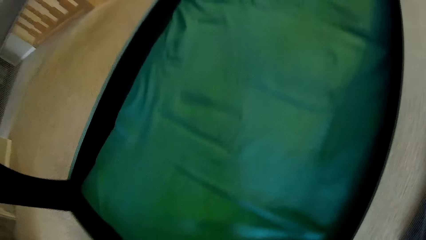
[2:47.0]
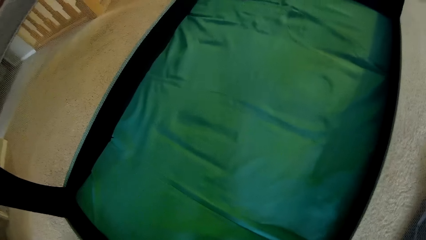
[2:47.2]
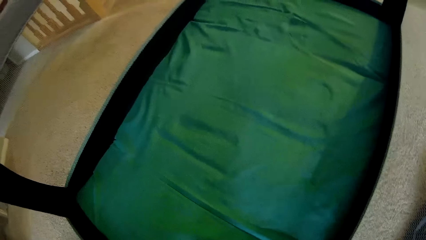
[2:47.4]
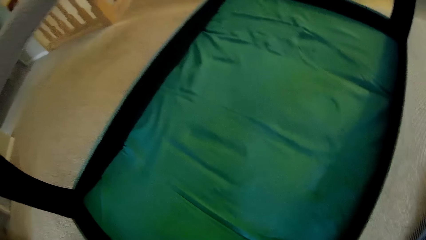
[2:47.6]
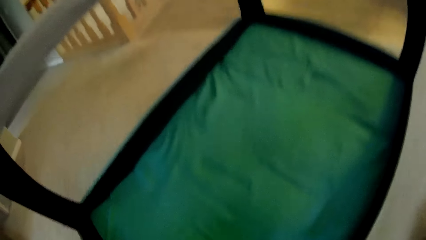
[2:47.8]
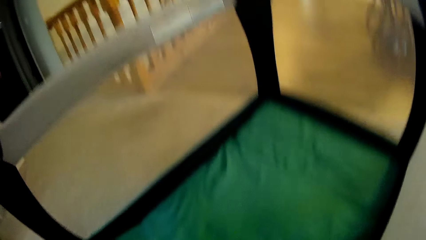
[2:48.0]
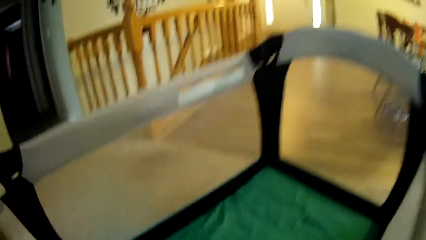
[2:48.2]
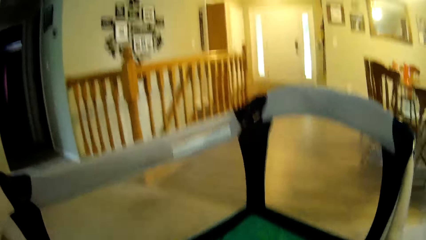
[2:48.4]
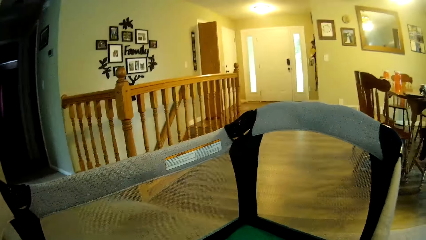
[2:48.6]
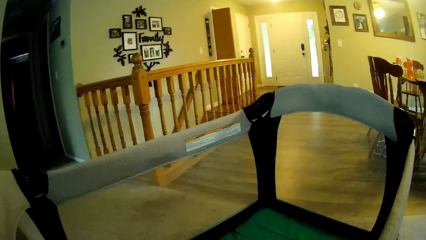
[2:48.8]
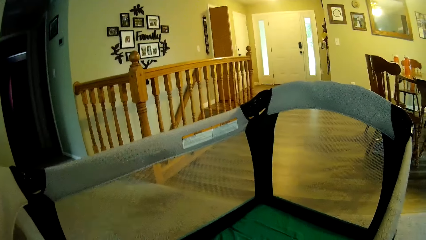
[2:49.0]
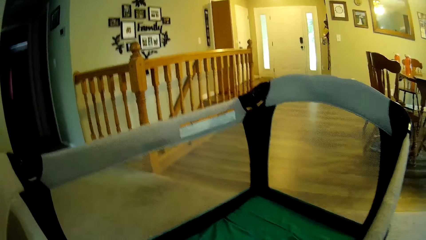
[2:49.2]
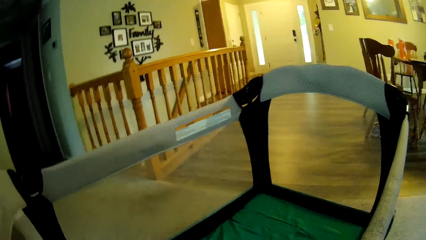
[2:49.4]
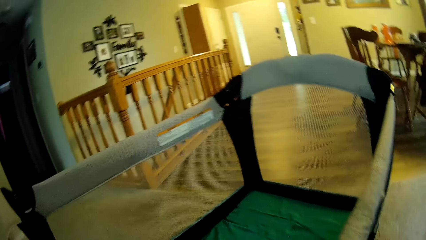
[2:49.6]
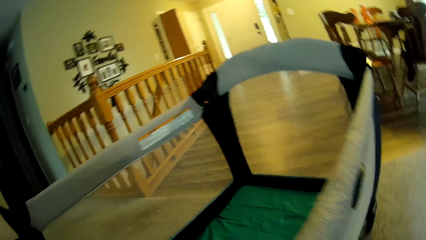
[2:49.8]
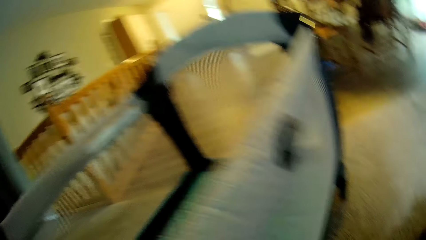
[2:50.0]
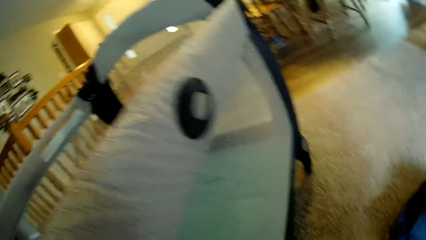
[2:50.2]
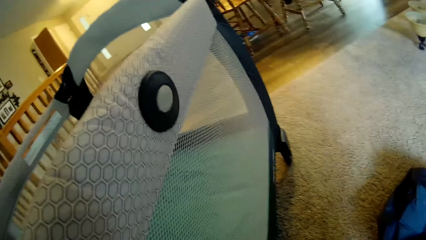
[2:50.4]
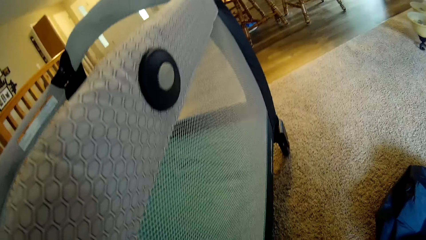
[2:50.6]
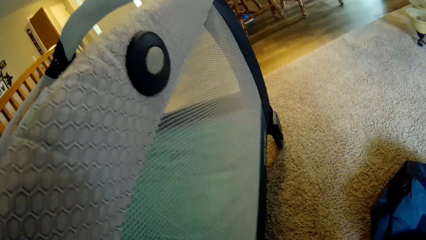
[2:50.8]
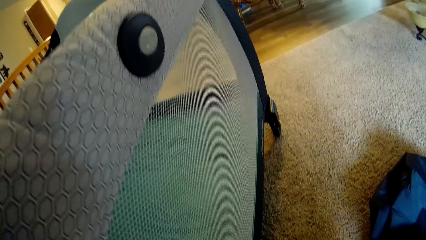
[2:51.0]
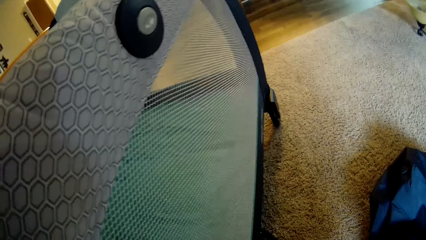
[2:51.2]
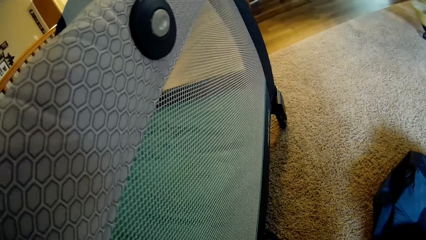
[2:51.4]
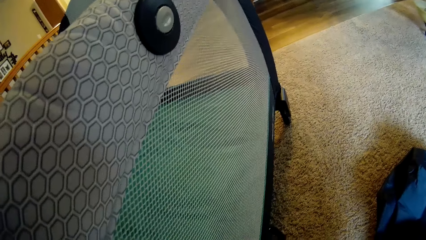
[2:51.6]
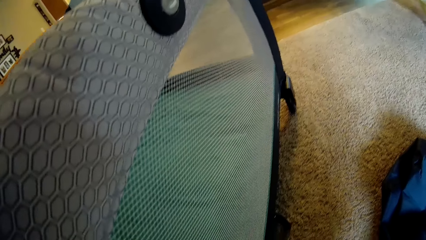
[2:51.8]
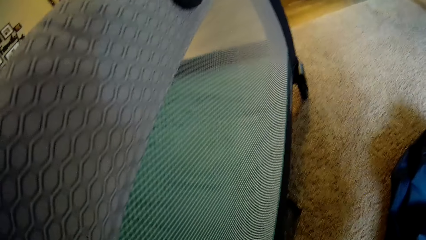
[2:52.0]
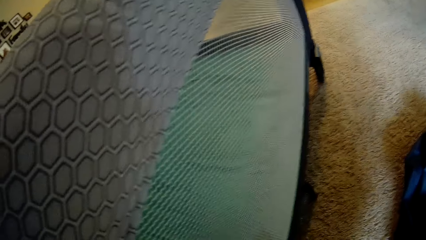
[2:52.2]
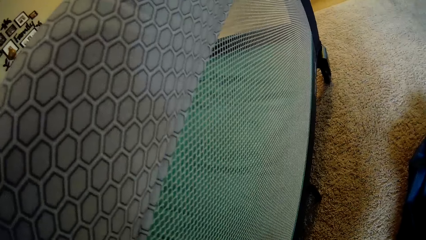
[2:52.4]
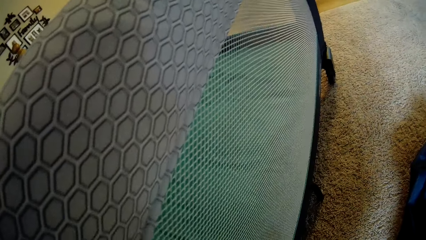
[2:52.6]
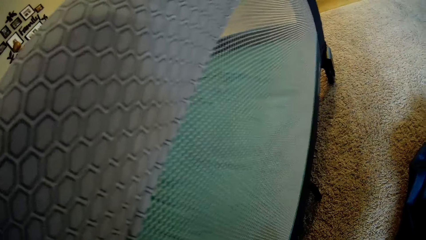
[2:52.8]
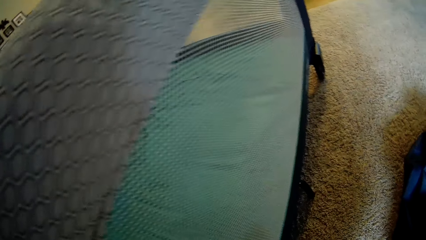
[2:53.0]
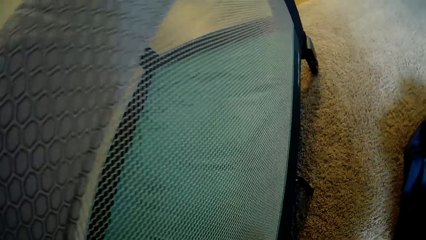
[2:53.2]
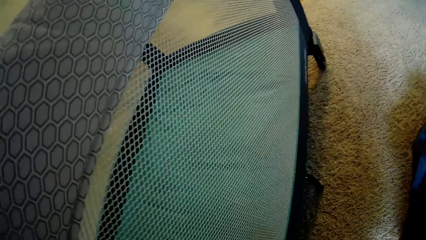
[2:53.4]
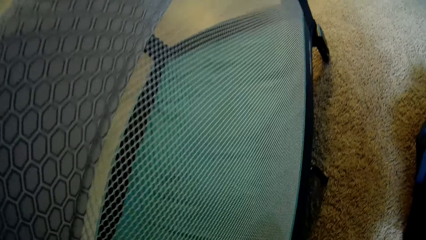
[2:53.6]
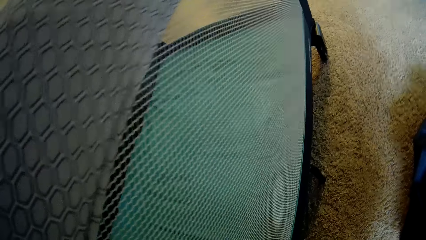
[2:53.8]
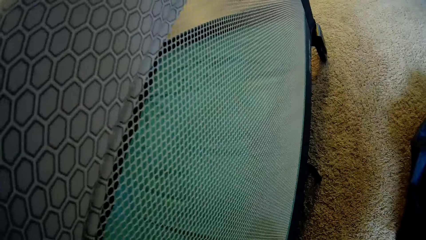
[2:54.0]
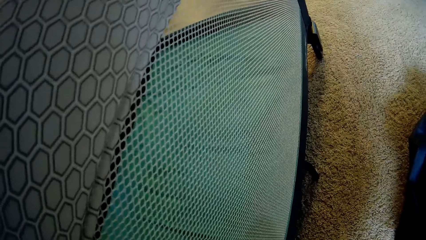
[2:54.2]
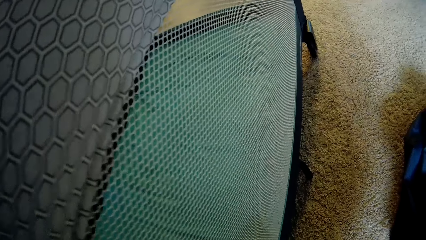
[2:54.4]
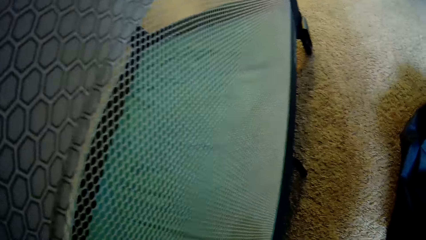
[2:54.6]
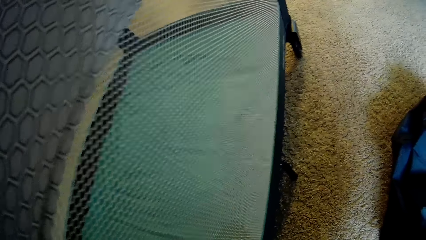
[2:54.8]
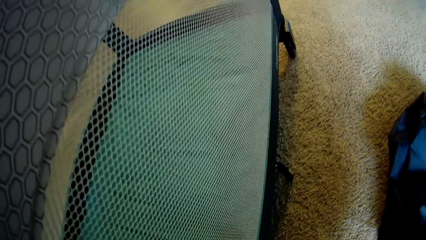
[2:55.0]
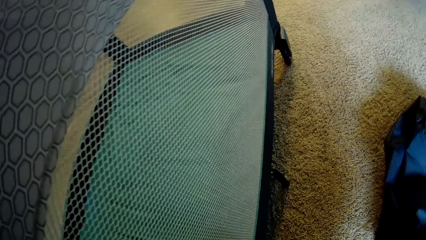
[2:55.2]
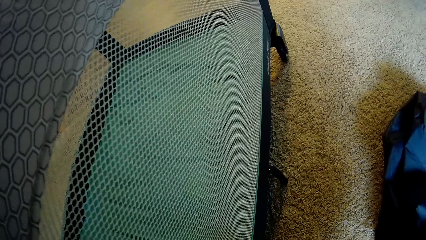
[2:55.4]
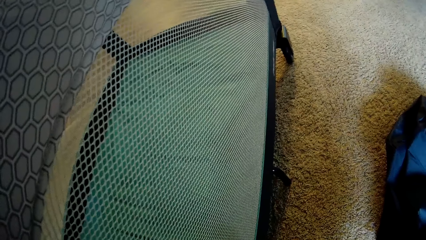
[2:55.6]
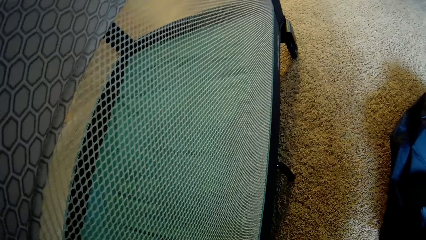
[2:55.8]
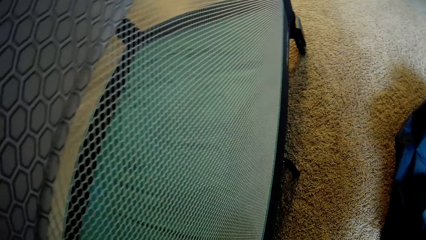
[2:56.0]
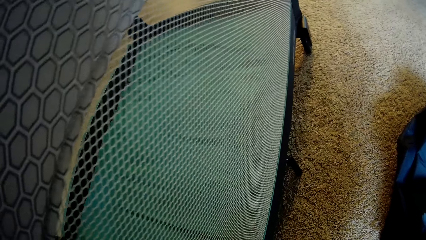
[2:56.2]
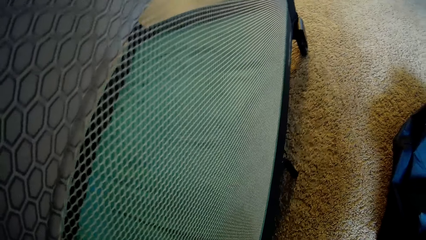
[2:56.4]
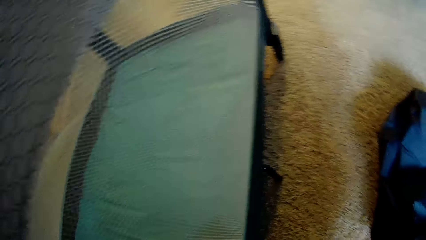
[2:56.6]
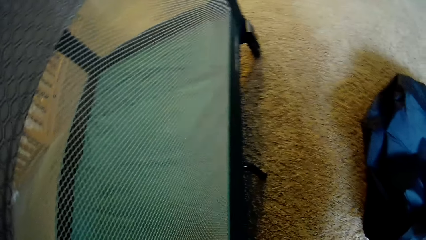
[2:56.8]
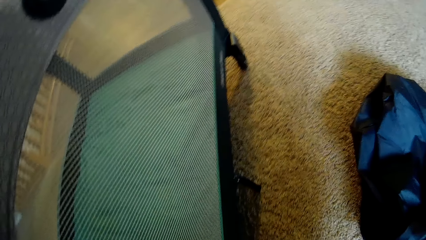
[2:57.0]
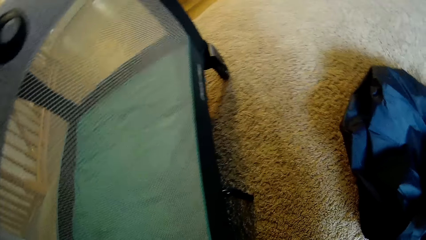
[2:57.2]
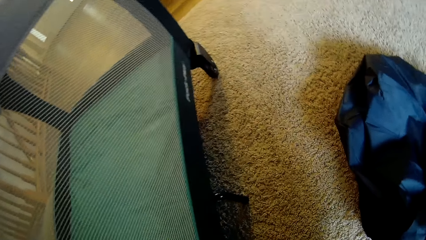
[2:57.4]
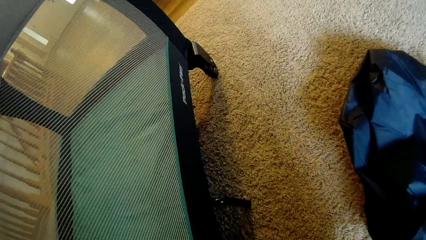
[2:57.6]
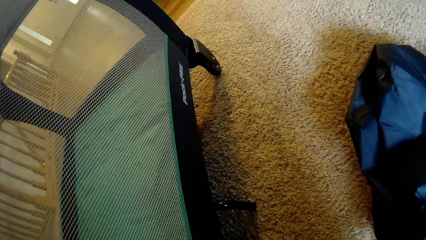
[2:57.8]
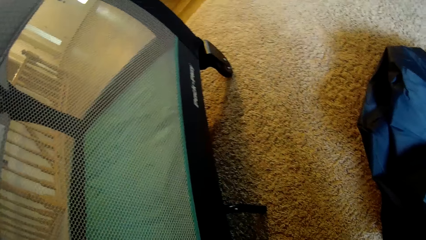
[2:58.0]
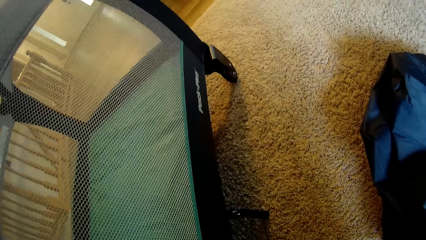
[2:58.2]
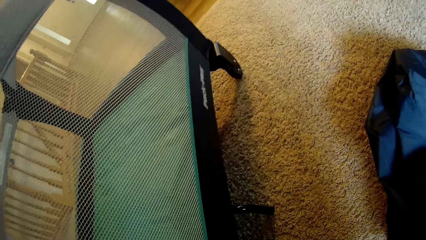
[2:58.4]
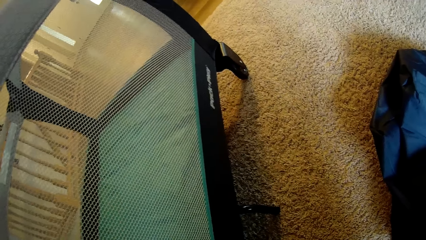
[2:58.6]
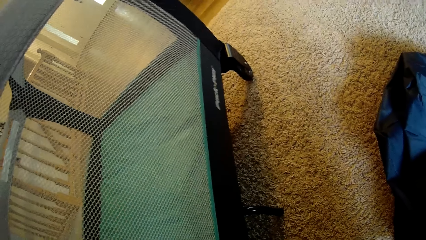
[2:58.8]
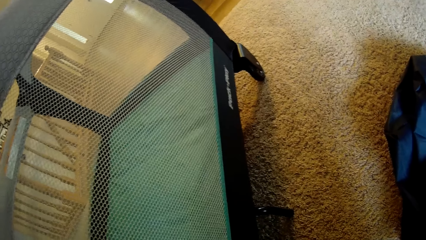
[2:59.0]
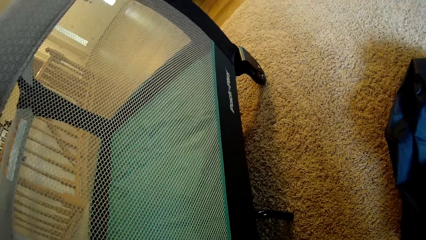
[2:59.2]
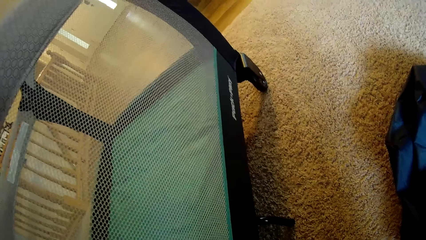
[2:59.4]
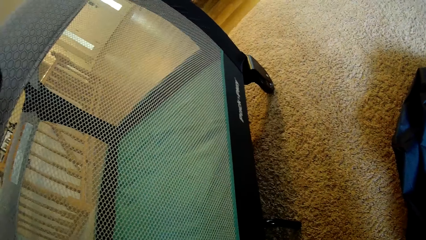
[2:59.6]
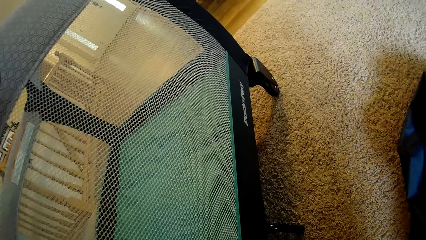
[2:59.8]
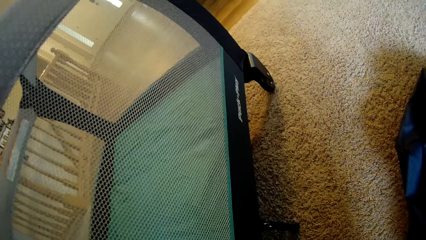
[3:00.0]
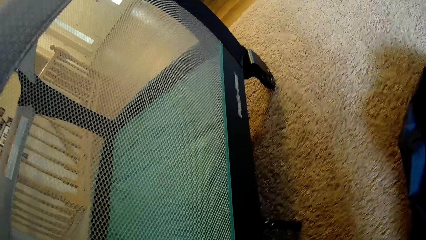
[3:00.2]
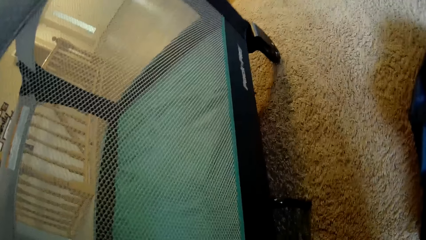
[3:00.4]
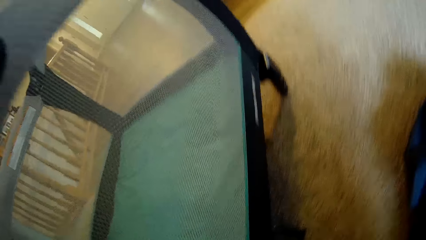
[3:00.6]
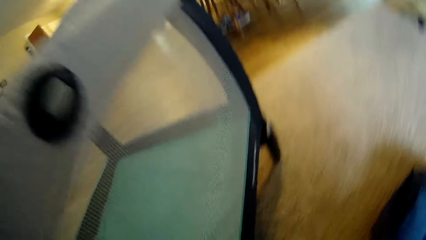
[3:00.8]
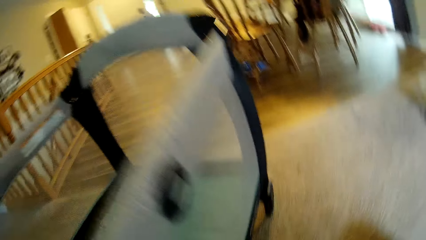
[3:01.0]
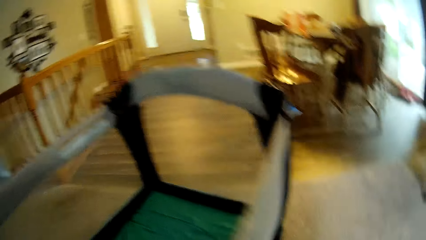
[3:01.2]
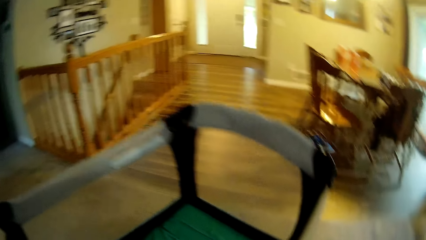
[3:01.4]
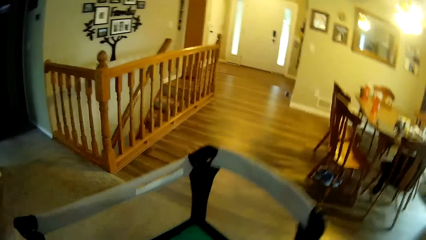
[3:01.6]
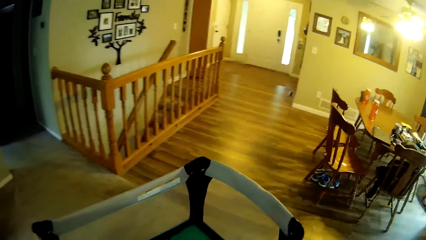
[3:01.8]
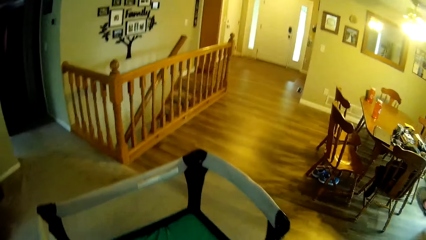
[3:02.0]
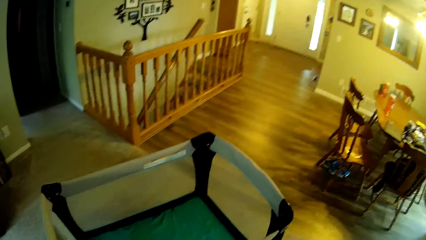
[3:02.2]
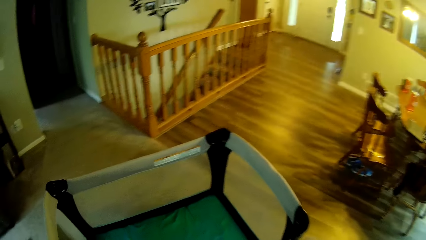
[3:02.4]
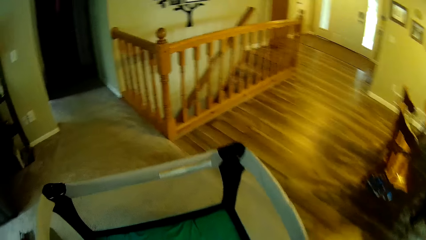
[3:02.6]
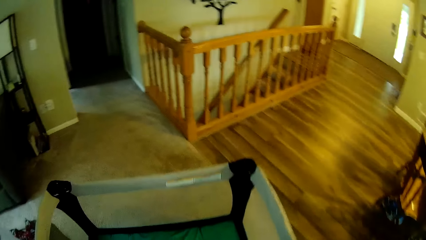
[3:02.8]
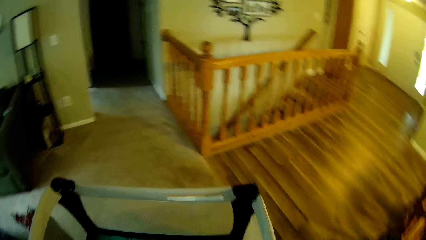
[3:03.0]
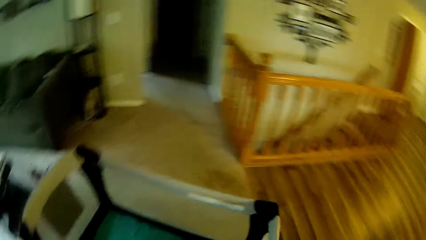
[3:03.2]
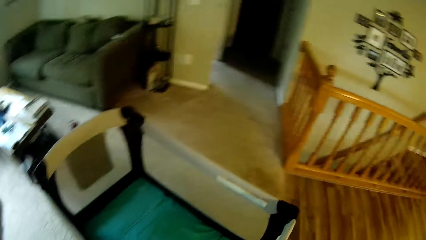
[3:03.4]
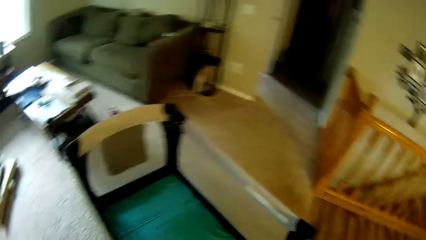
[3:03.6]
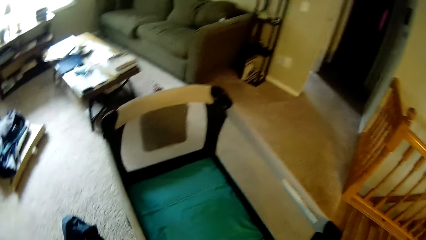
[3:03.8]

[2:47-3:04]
The camera wearer looks at the baby cot.
